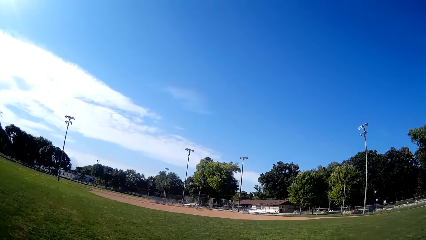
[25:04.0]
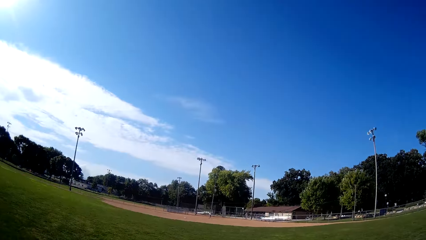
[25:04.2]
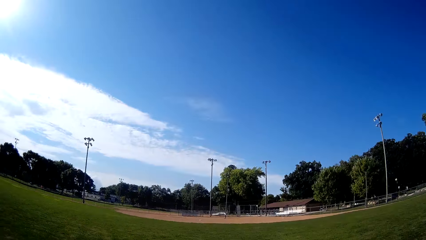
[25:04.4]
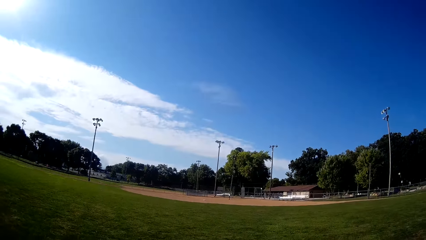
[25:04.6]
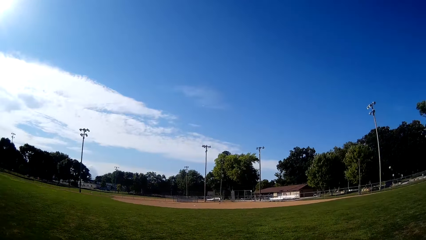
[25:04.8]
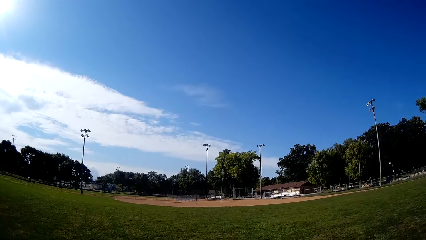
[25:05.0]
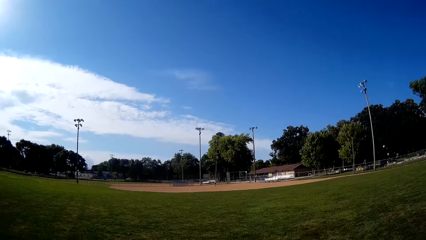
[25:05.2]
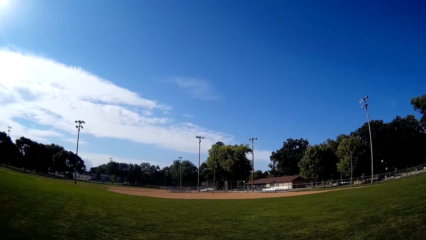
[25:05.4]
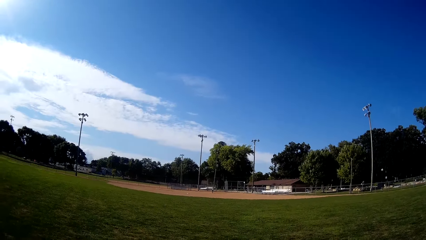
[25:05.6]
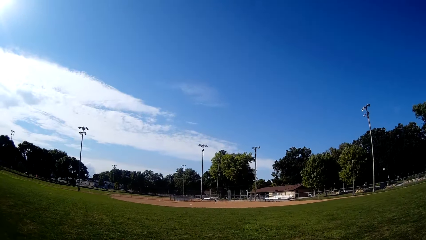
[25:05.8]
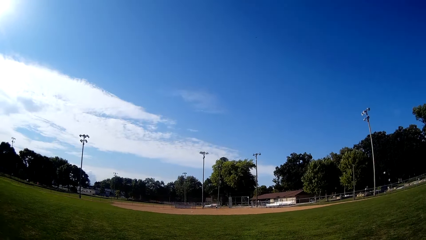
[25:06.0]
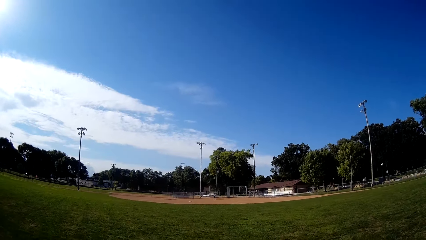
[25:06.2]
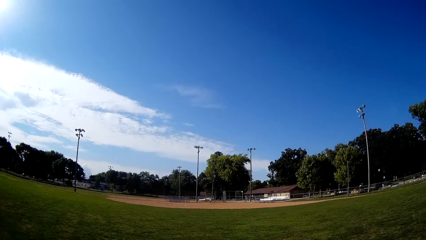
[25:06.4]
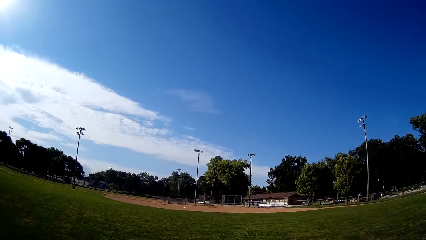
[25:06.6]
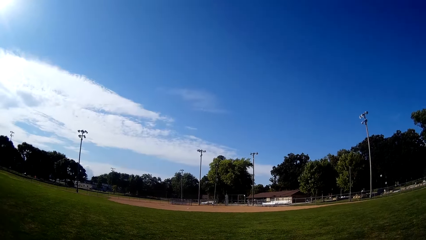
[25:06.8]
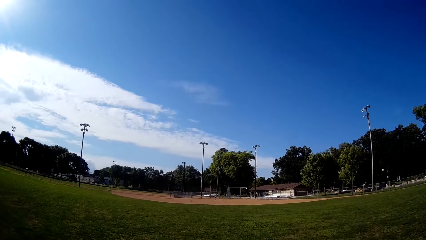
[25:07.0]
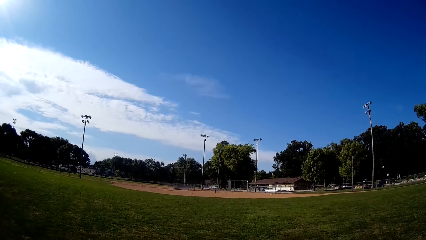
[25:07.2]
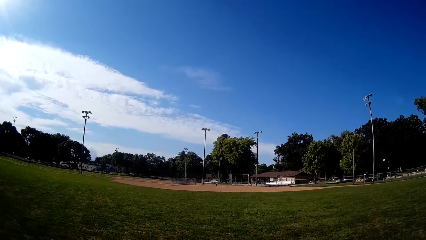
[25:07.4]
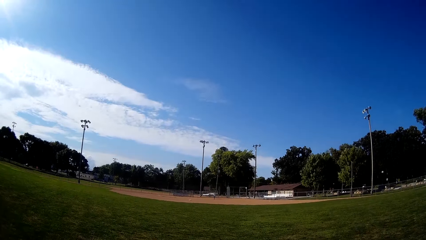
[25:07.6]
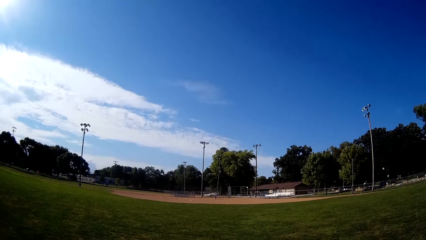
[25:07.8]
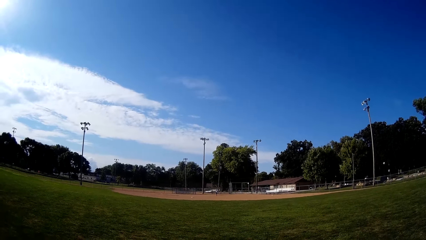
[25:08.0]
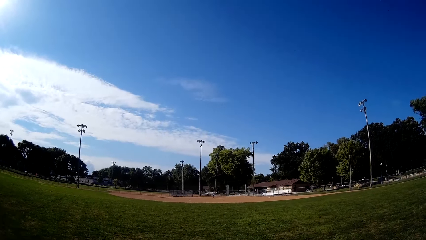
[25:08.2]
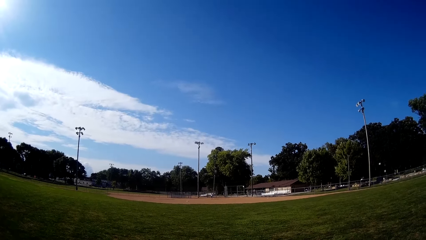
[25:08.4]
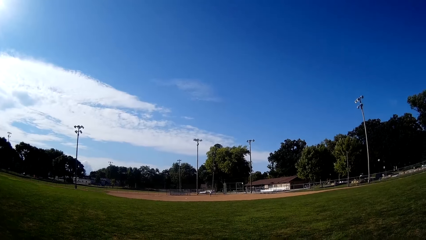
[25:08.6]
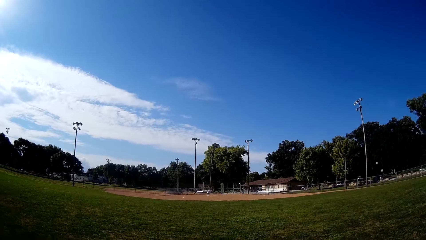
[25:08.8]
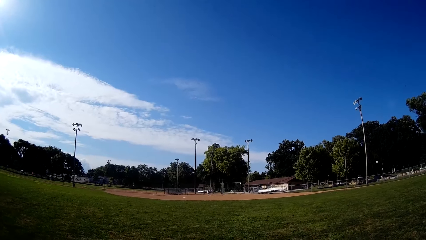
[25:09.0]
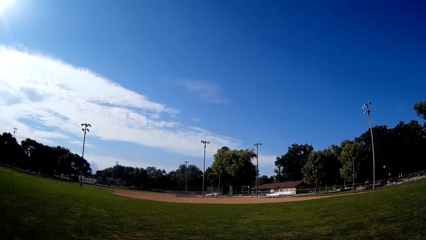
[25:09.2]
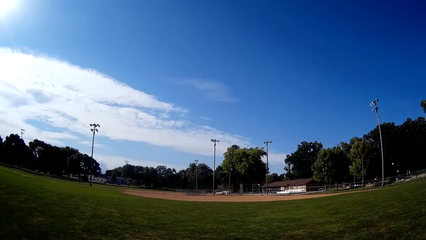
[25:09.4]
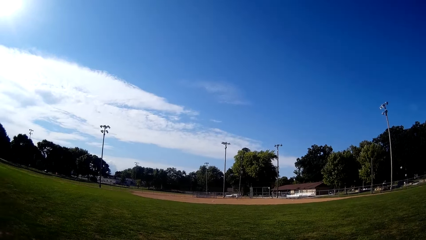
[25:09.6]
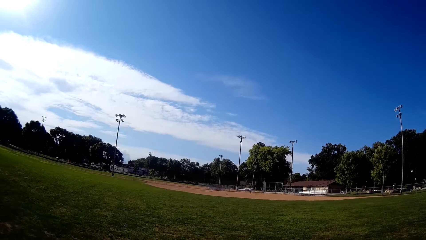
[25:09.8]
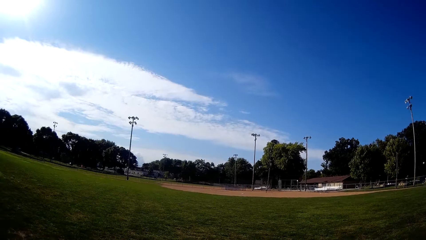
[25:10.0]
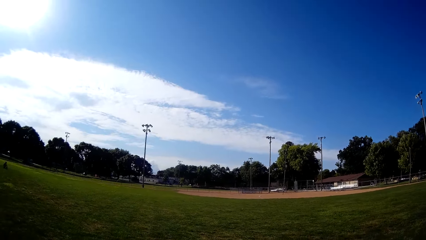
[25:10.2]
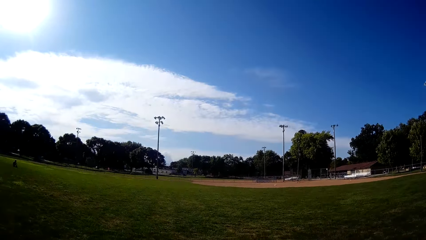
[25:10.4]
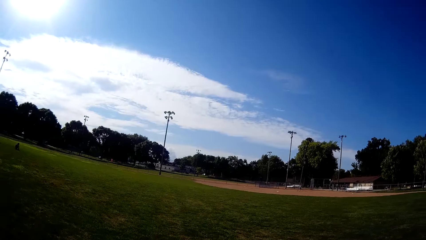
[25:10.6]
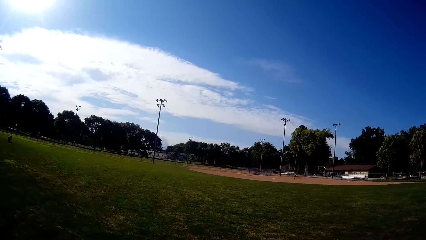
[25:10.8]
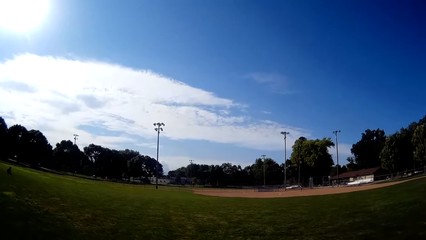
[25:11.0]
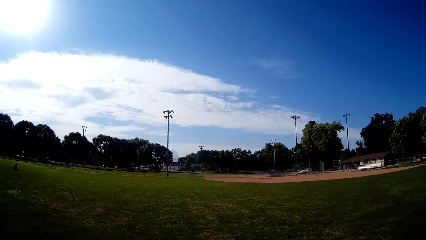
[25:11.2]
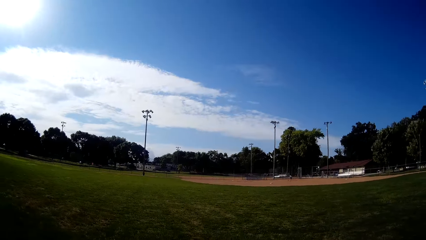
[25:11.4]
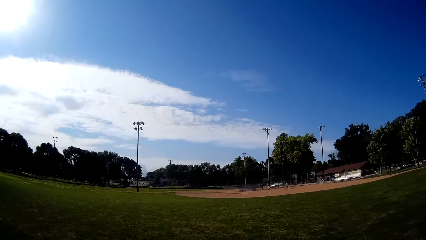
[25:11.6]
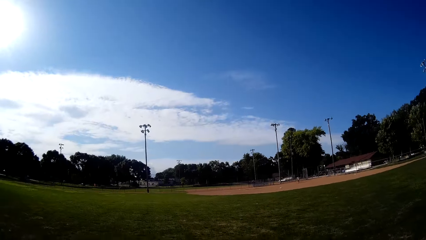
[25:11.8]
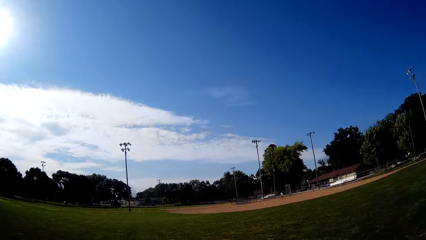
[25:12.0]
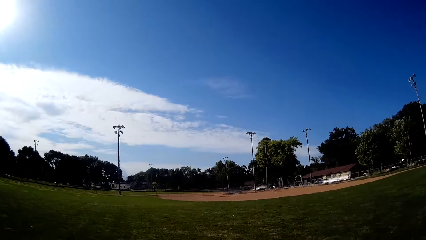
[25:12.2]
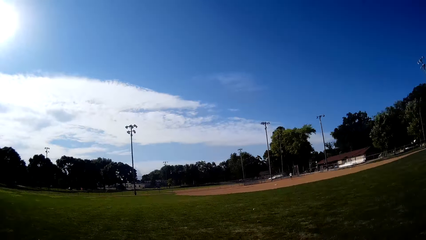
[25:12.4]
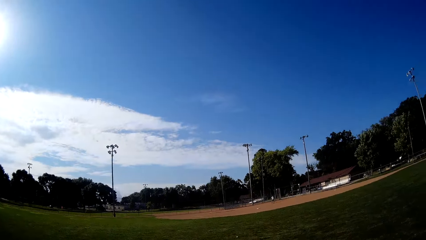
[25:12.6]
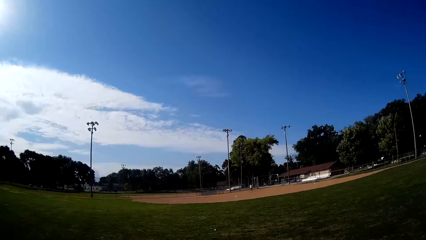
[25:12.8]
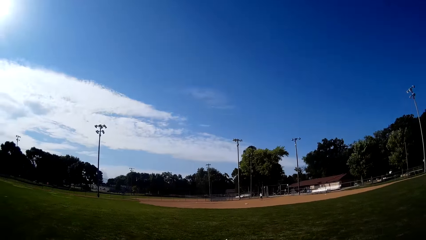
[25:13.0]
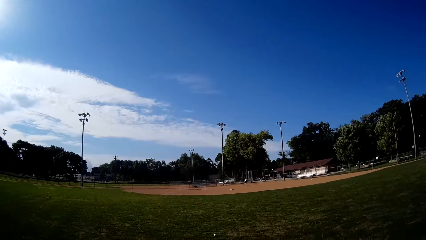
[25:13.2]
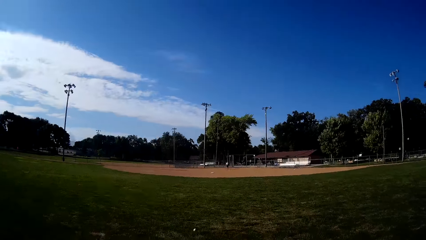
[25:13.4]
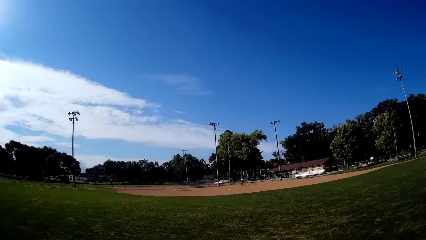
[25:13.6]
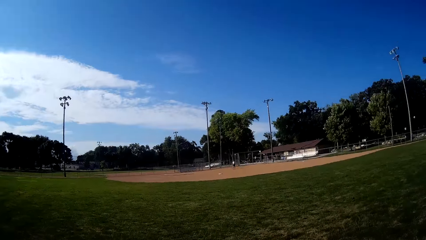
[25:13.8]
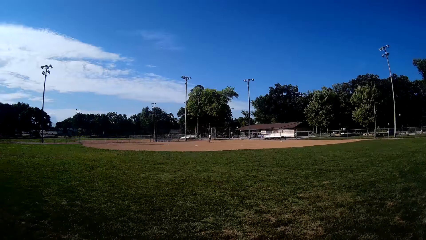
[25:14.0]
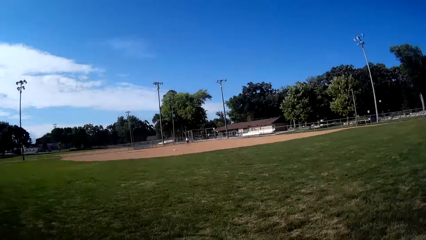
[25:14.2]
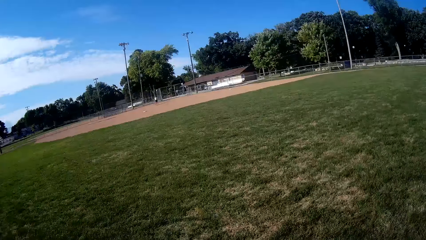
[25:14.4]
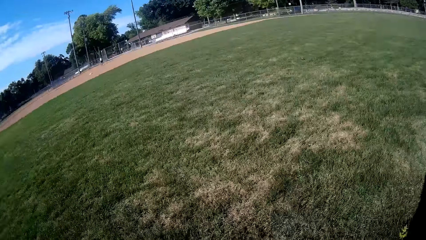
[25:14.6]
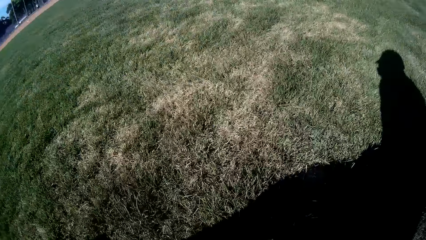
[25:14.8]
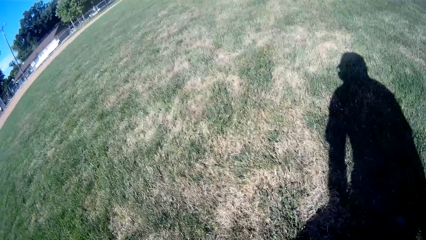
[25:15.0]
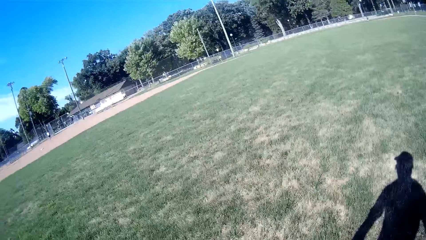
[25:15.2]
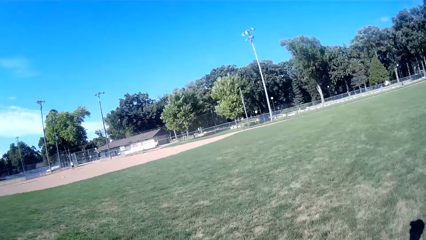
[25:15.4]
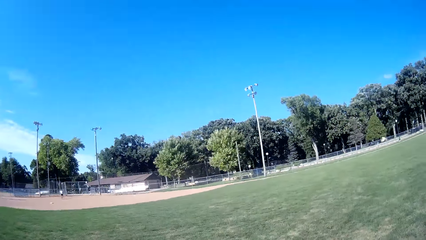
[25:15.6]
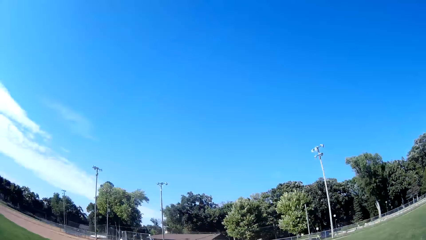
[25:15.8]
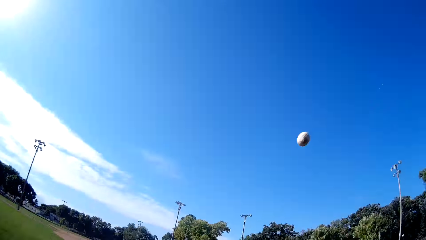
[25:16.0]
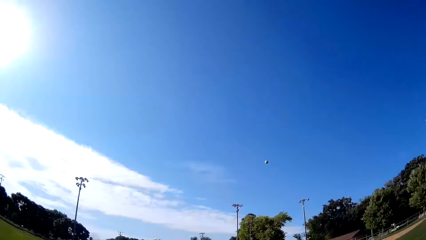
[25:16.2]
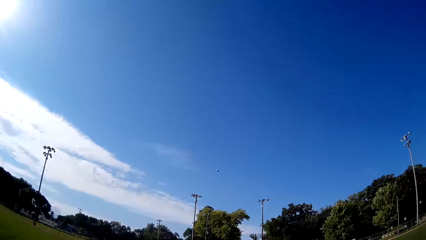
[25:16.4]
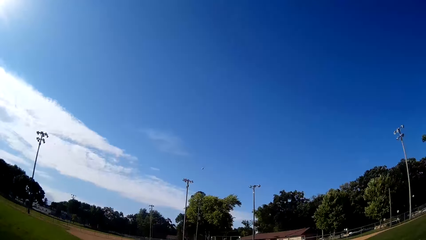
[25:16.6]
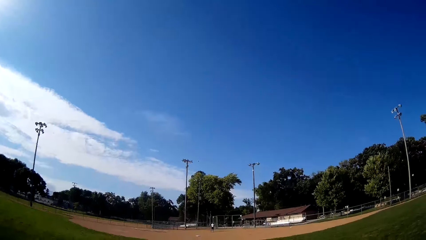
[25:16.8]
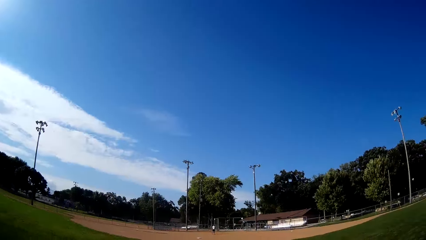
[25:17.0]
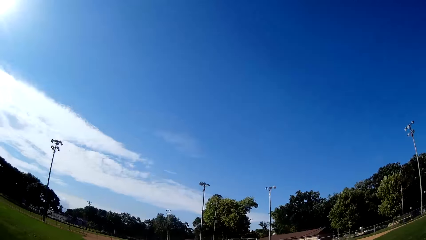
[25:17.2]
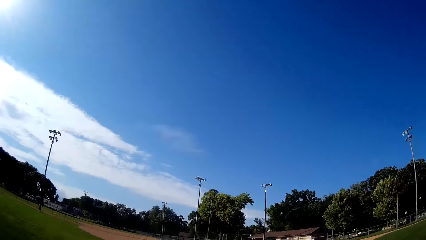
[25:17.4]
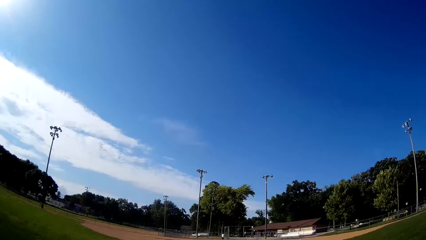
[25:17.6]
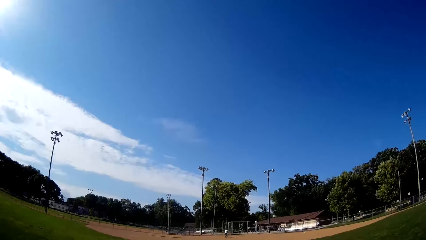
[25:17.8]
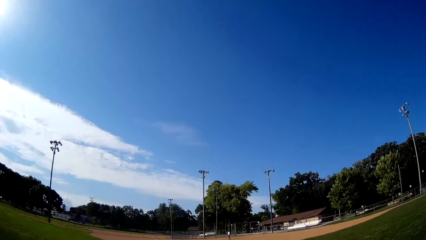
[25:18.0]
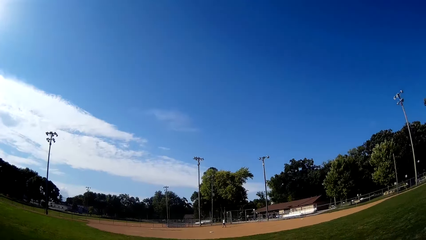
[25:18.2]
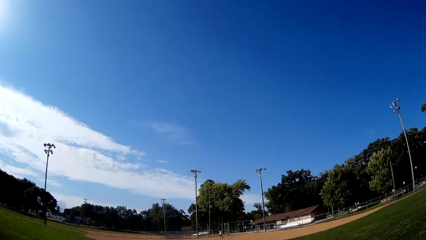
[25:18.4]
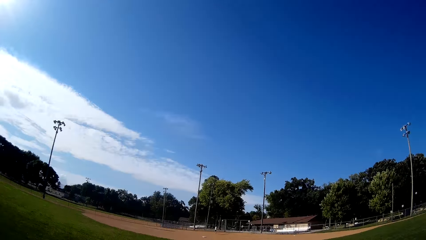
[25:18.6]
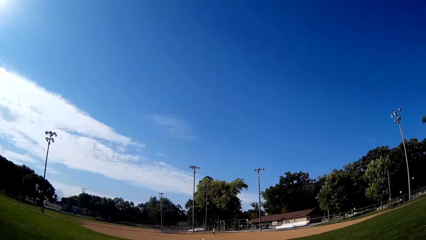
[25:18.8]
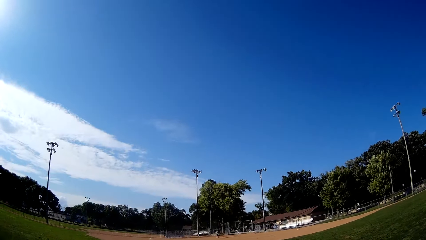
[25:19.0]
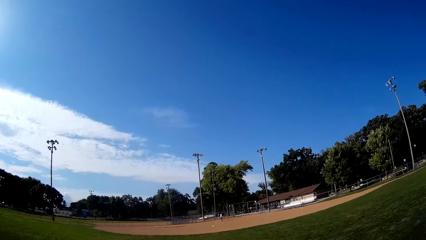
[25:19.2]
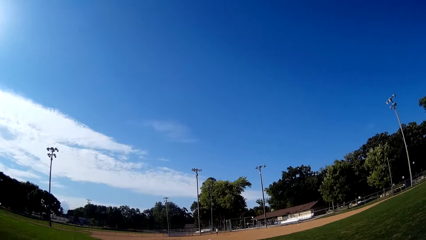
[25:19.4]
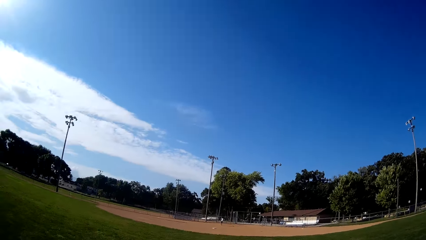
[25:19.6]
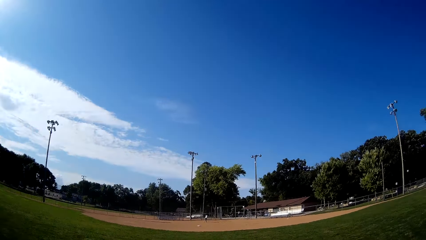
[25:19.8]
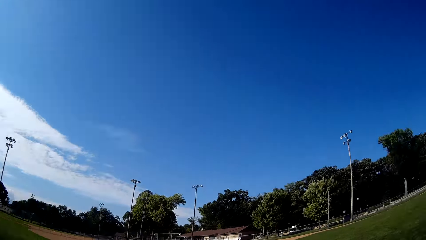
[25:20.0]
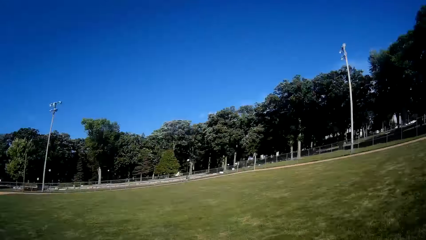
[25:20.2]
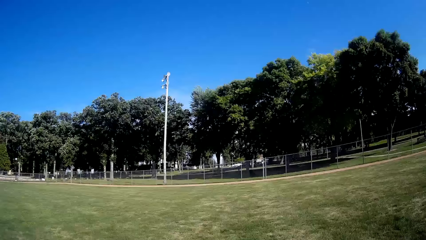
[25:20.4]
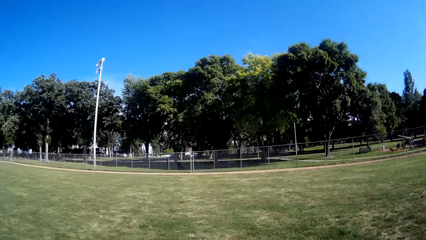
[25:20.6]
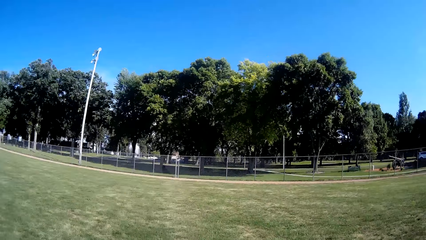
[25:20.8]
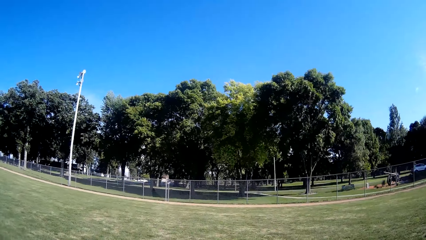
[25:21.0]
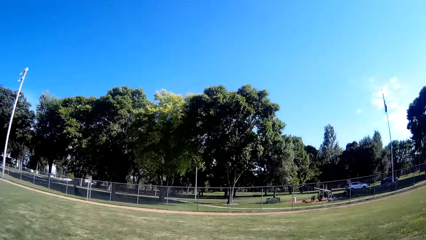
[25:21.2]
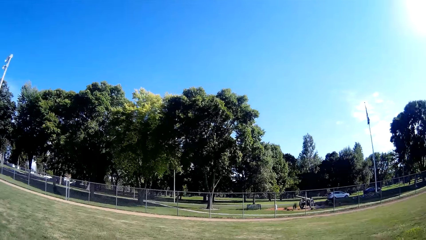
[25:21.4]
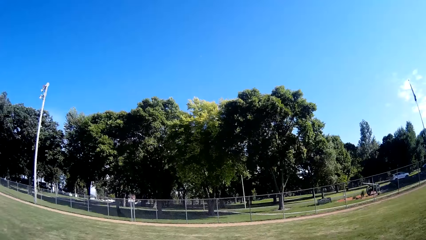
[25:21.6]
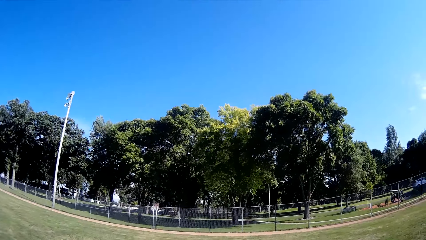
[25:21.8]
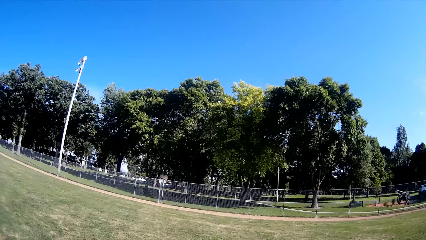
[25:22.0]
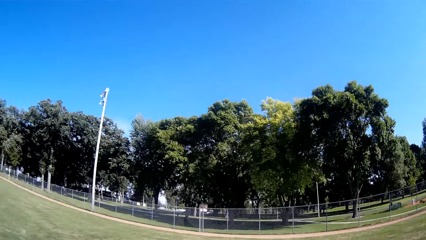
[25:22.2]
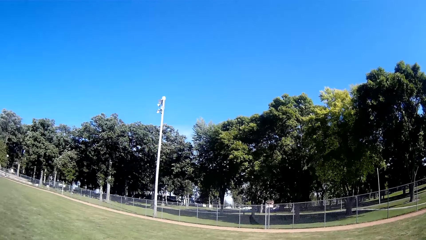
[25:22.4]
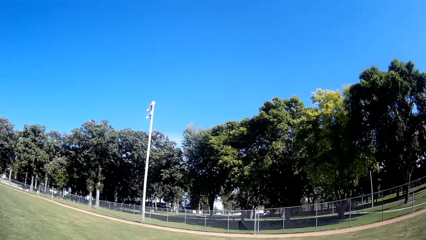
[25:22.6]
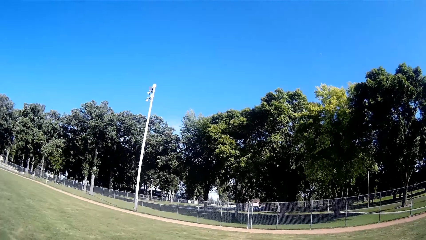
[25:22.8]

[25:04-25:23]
A man bats the baseball to the camera wearer. The camera wearer runs towards the direction of the baseball and times the baseball. They catch the baseball with the baseball gloves. They pick up the baseball on the ground. They pitch the baseball to the man. They move around. They run back on the outfield.
